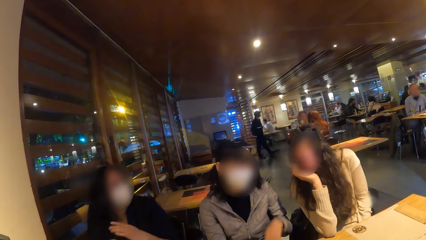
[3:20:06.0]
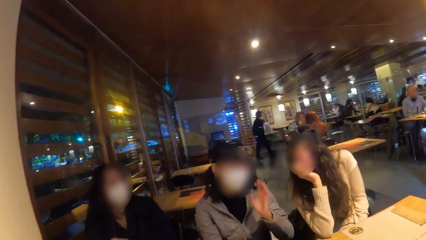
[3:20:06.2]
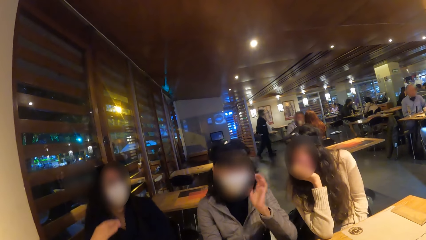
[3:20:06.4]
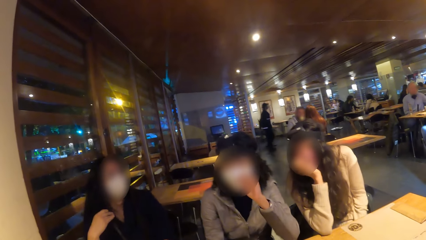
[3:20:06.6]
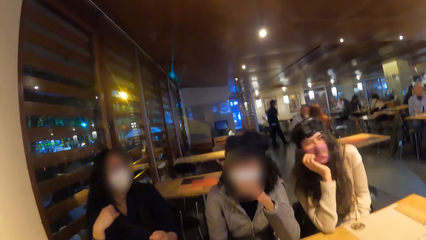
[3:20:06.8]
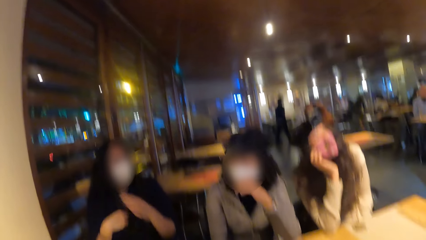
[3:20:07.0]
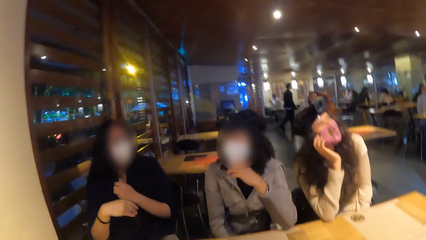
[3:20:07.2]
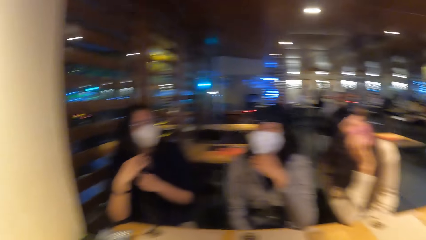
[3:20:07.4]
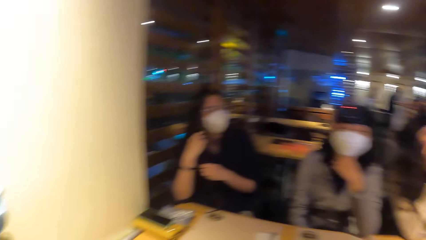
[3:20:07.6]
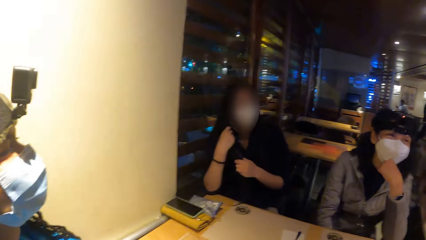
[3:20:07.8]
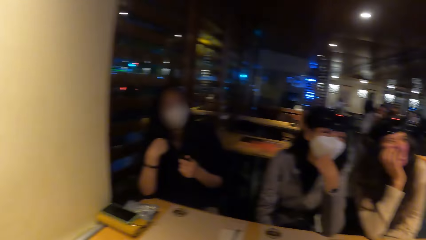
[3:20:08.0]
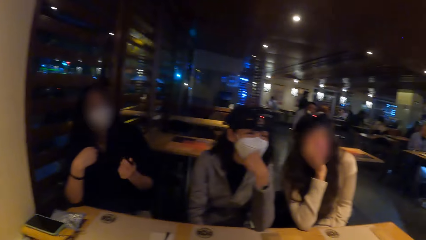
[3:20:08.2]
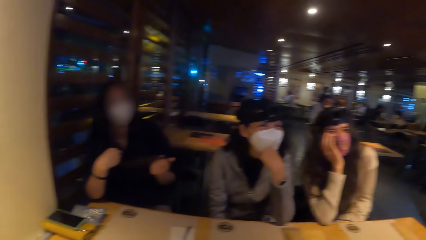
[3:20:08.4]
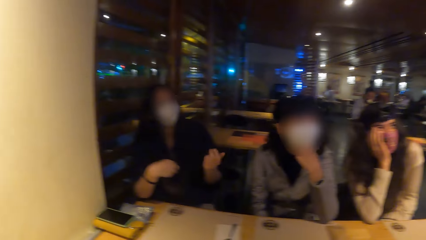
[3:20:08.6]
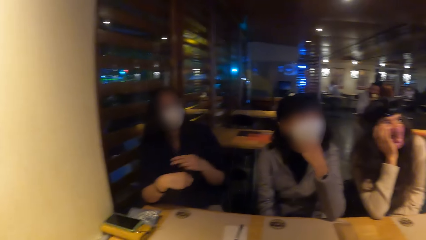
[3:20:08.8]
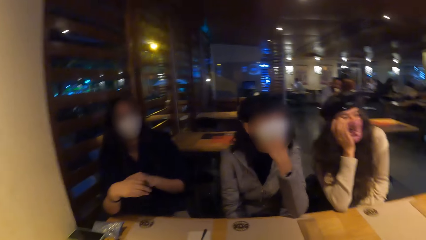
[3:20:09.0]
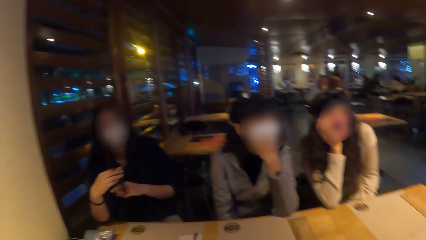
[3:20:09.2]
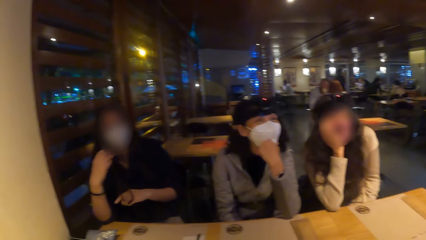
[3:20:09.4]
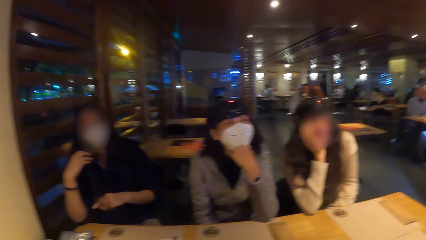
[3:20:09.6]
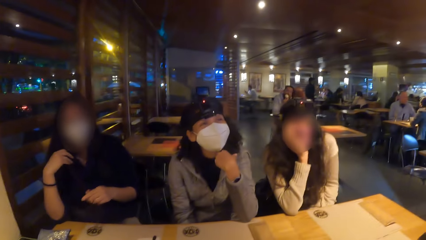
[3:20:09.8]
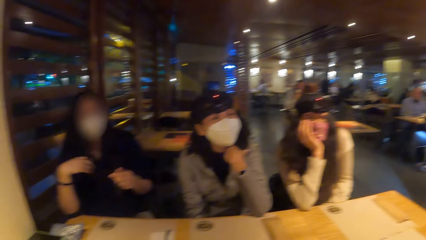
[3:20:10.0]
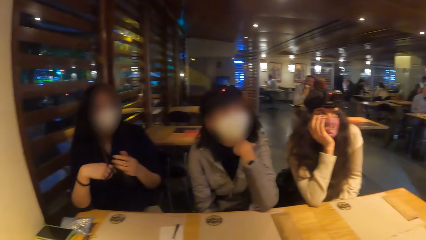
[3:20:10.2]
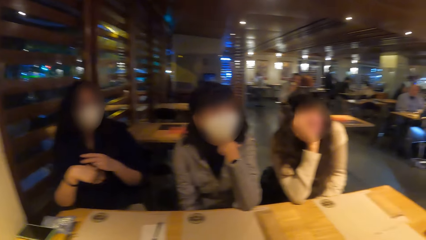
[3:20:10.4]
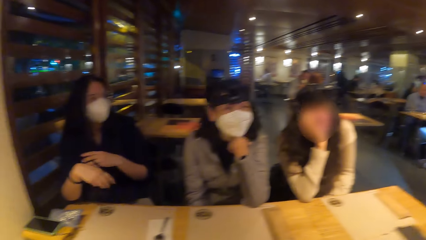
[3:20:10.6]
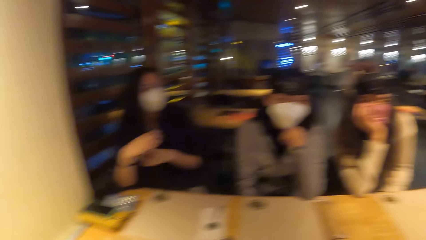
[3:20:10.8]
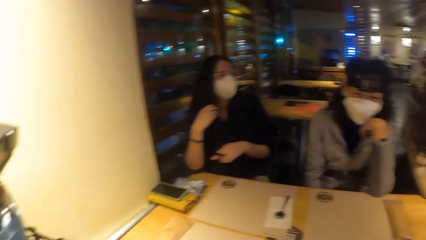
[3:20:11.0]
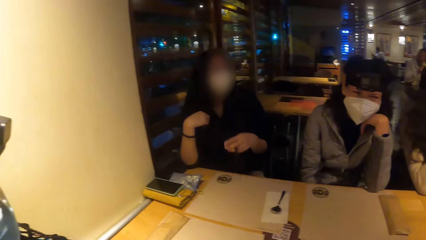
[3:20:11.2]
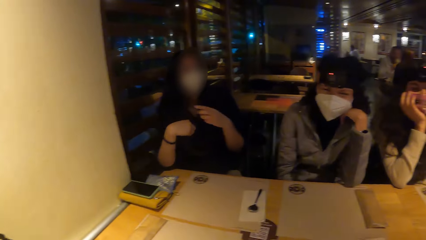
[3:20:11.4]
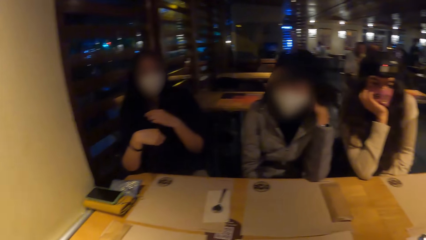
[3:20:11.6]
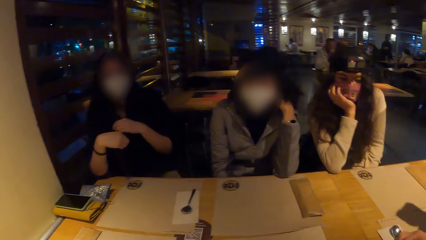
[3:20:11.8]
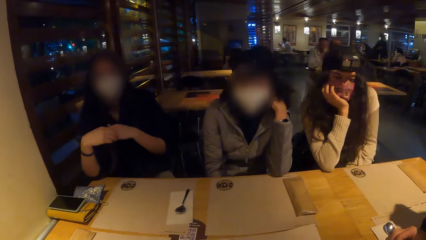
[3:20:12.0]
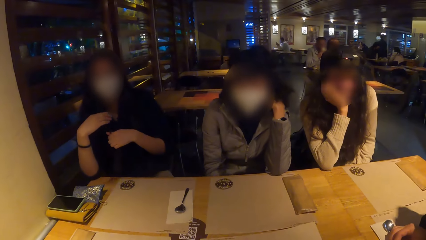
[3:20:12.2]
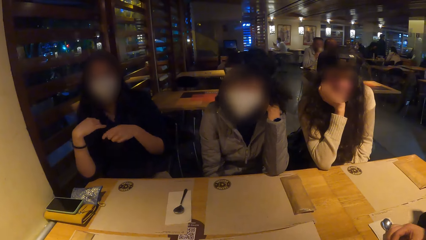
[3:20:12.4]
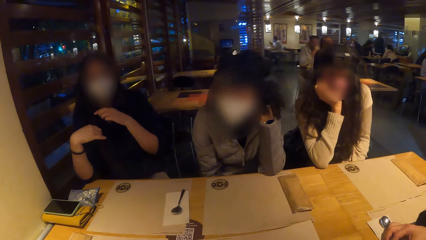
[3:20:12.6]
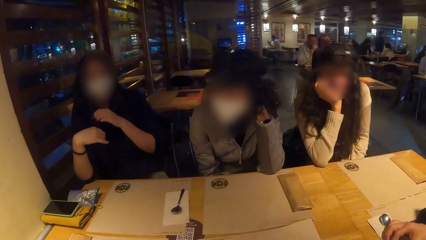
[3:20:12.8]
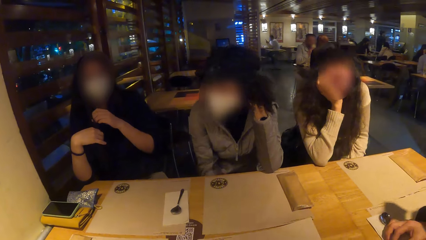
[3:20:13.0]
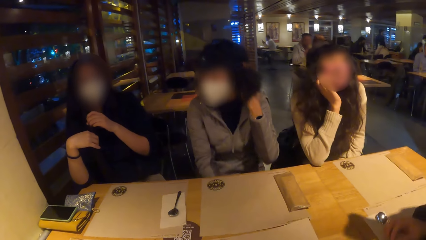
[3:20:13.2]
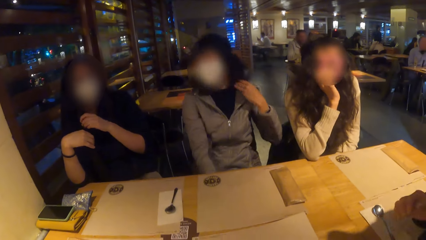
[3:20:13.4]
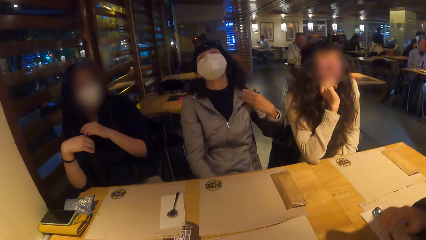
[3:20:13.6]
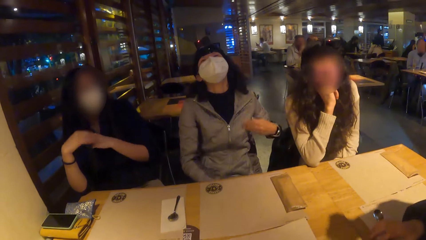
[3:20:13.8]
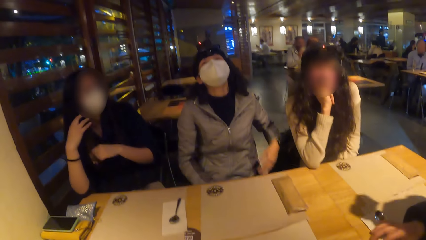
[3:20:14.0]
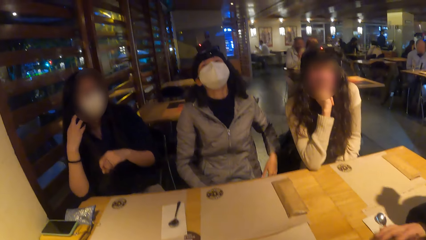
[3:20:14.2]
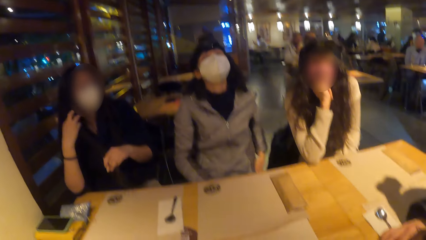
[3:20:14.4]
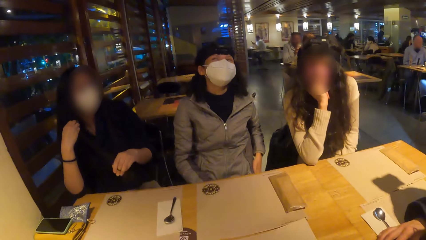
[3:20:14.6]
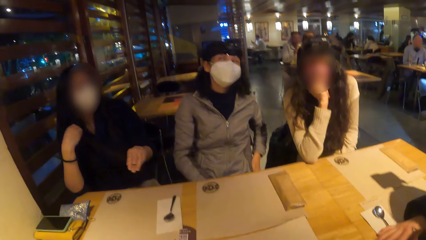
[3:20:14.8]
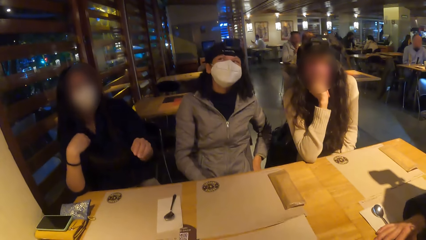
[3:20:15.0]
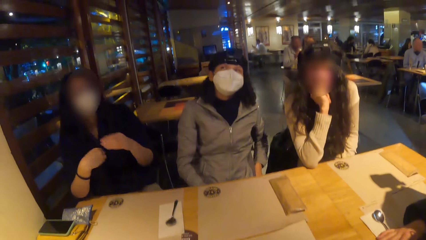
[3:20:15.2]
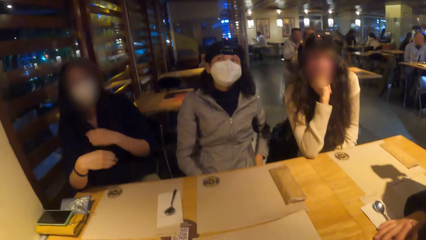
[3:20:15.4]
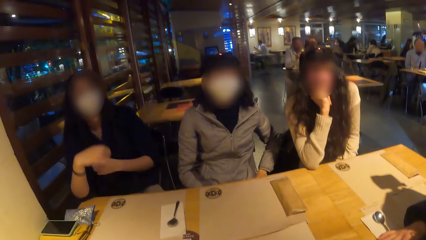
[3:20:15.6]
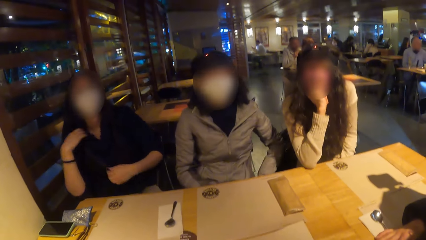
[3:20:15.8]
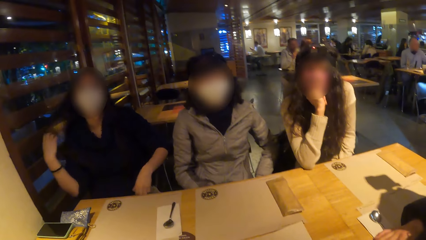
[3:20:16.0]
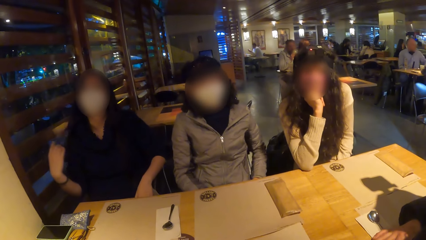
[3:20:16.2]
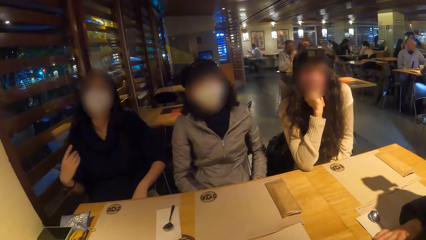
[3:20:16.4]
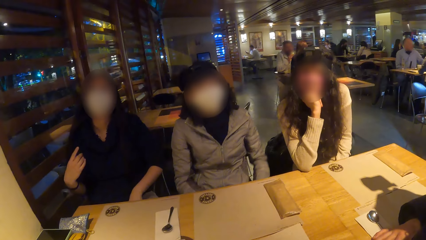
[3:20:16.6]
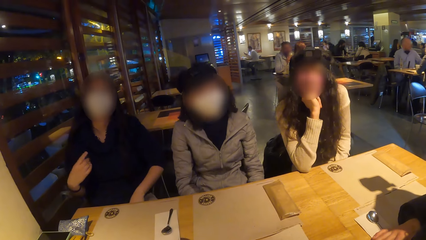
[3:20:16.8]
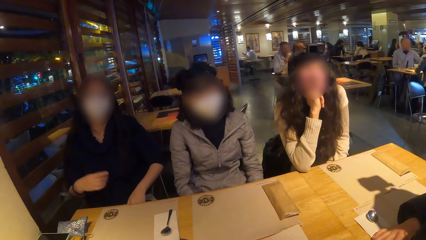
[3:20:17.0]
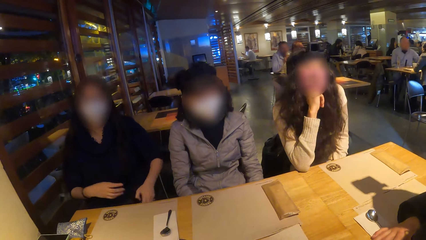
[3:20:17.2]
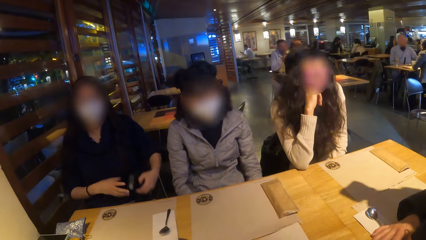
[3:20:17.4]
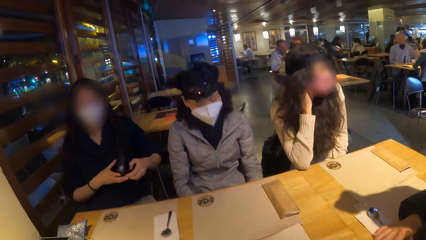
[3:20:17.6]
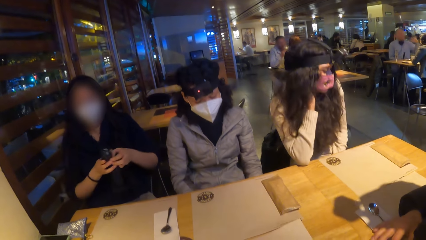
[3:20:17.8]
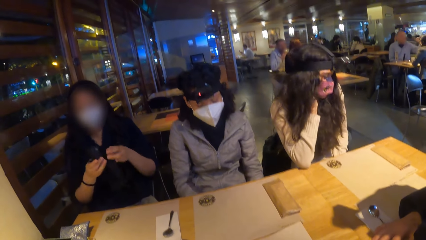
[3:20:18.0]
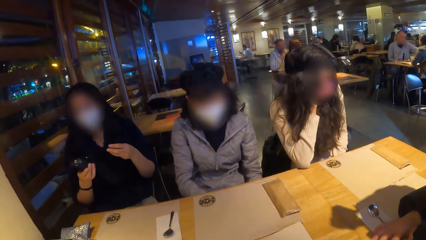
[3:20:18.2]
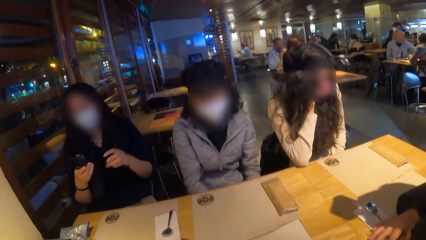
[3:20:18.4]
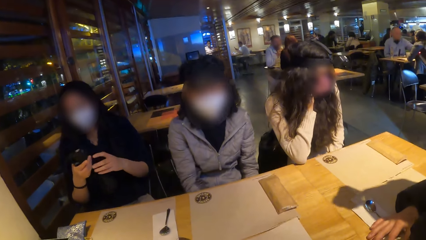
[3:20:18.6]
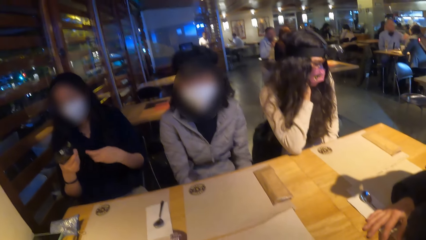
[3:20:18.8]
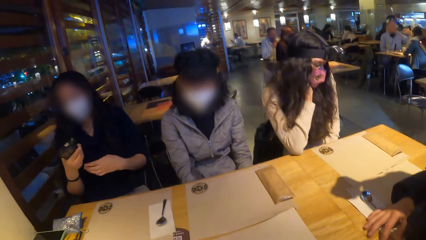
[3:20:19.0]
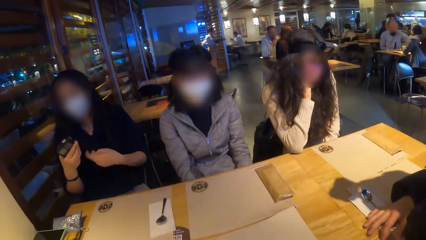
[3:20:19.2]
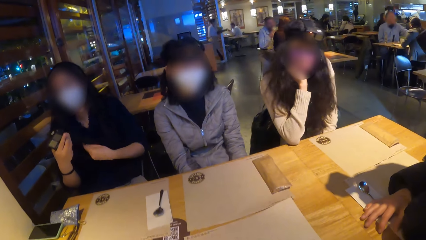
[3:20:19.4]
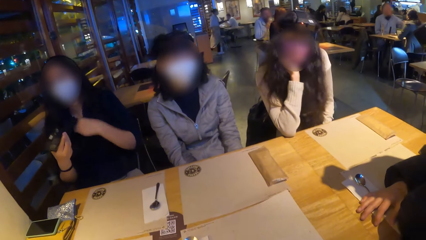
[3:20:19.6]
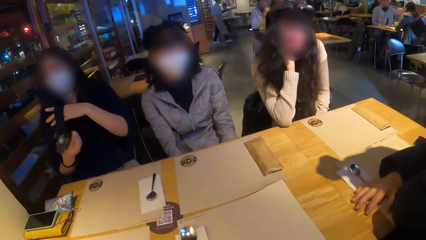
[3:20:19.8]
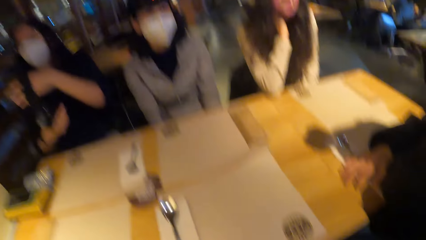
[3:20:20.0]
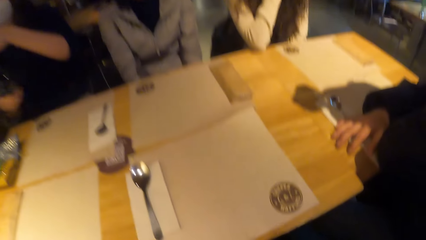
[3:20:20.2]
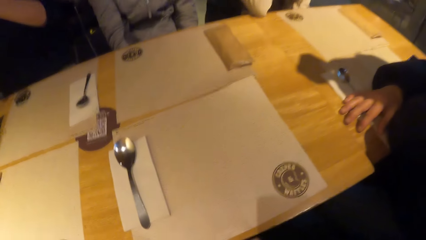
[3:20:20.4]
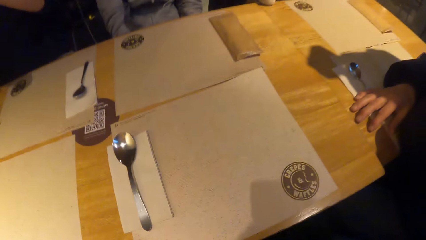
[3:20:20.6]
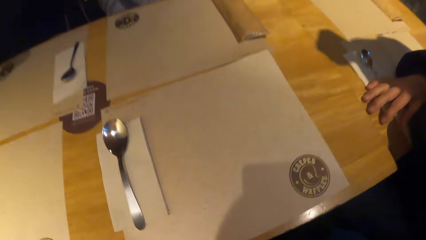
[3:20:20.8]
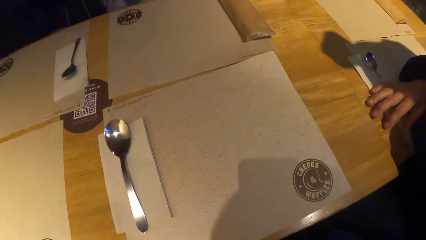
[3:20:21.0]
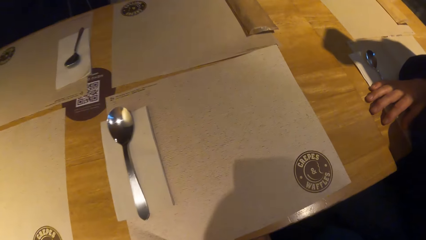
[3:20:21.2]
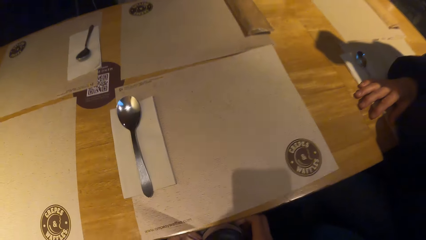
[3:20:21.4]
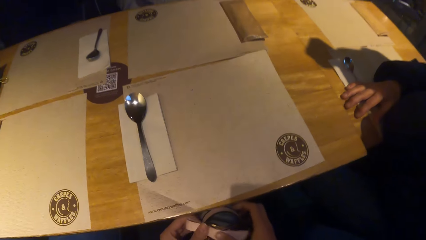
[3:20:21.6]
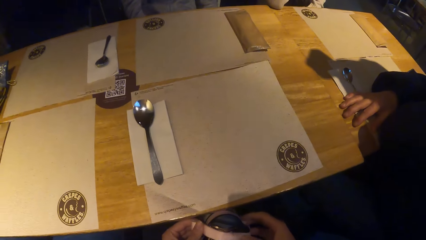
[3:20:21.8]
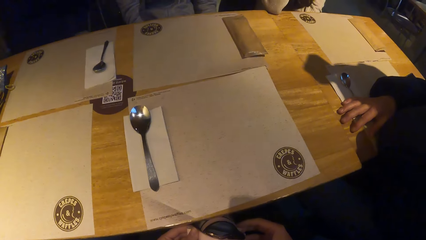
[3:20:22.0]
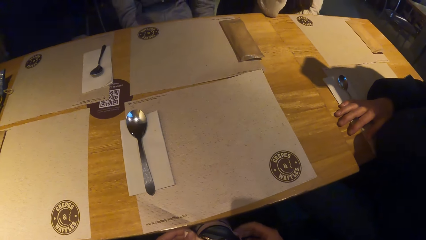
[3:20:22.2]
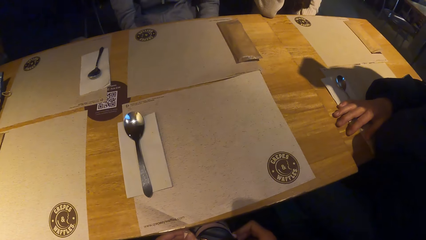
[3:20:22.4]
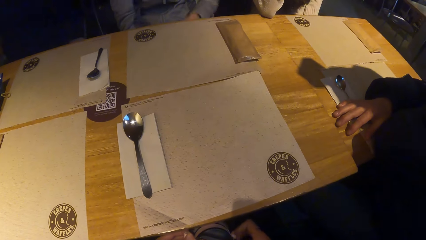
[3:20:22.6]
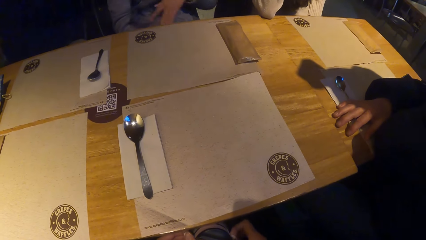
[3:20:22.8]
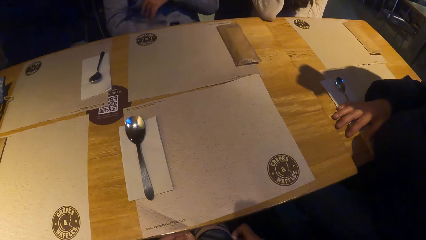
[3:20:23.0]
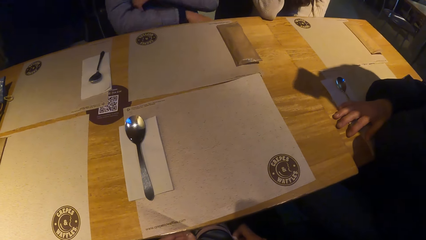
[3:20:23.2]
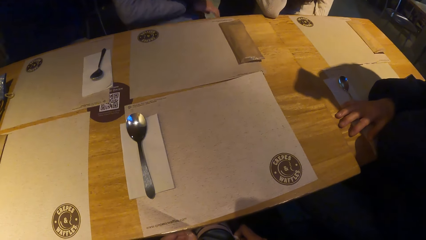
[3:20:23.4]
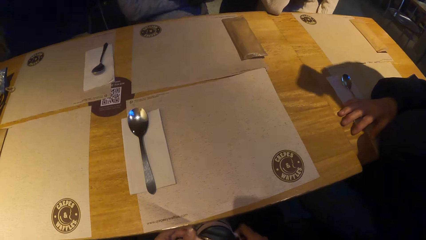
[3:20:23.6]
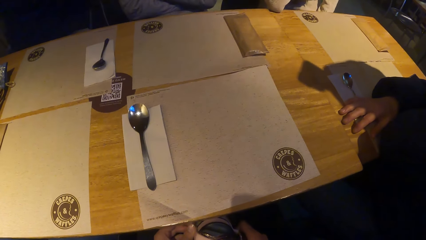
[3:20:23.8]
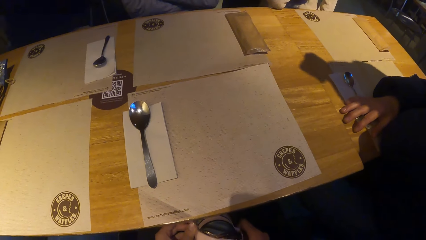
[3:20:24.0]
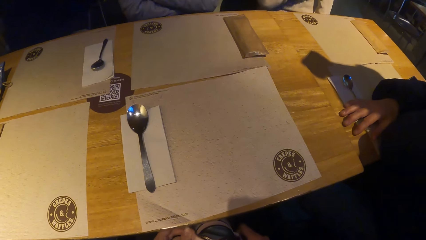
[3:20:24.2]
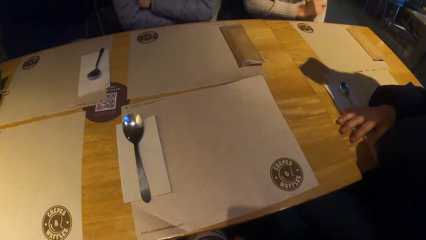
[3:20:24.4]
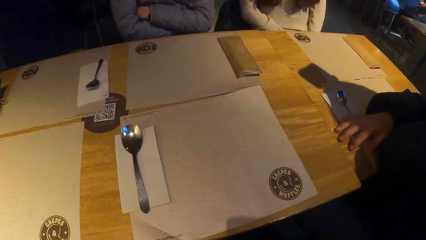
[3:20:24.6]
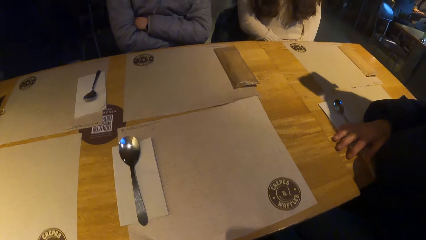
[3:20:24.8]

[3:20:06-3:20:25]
The man places his right hand on the spoon on the table. A lady fidgets. A woman picks up a camera from her lap with her left hand. The woman holds the camera with both hands. The camera wearer holds a cup with both hands.
